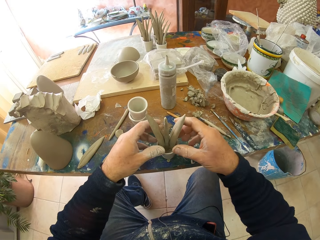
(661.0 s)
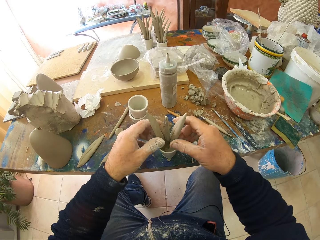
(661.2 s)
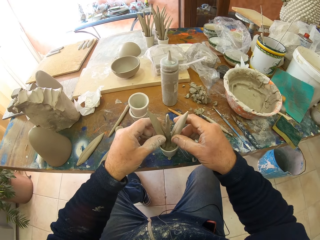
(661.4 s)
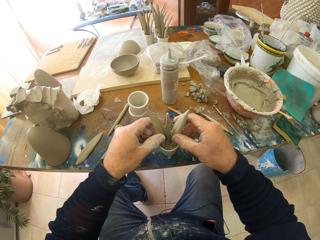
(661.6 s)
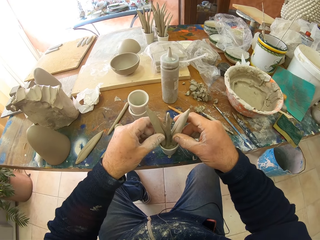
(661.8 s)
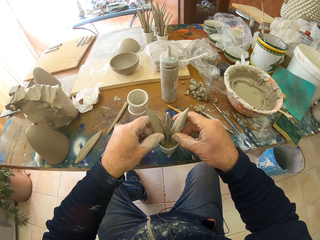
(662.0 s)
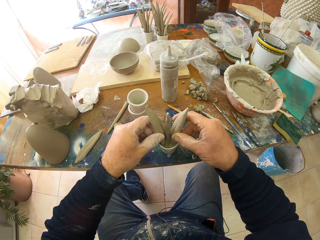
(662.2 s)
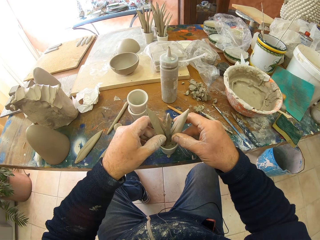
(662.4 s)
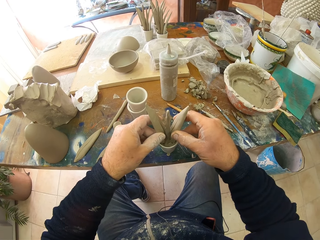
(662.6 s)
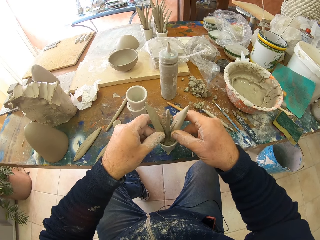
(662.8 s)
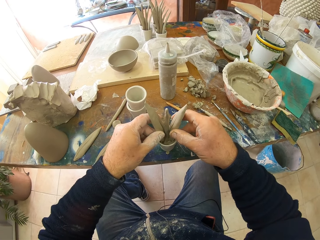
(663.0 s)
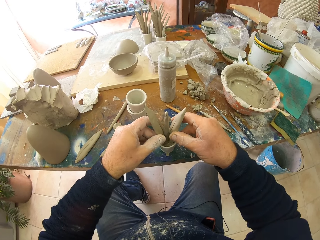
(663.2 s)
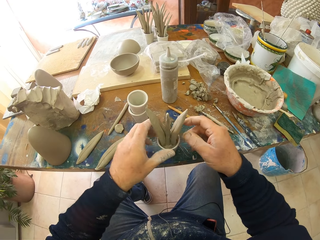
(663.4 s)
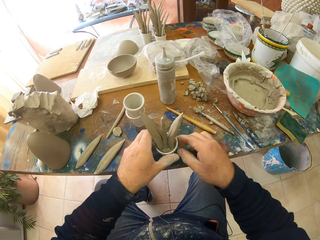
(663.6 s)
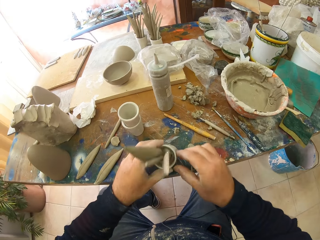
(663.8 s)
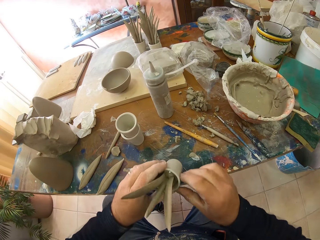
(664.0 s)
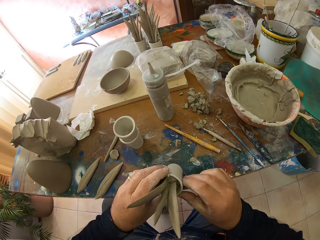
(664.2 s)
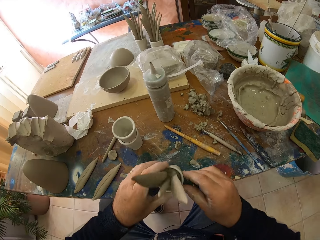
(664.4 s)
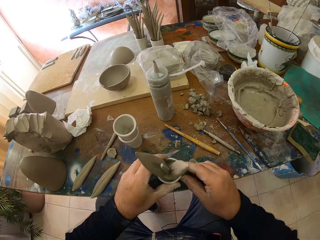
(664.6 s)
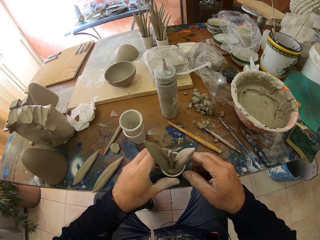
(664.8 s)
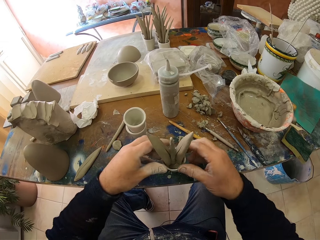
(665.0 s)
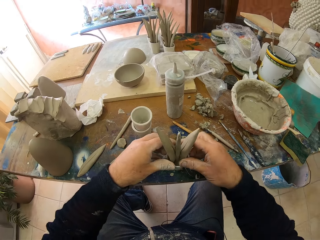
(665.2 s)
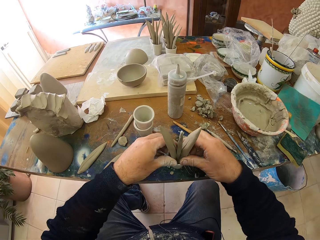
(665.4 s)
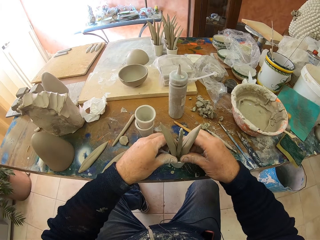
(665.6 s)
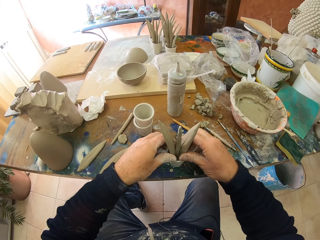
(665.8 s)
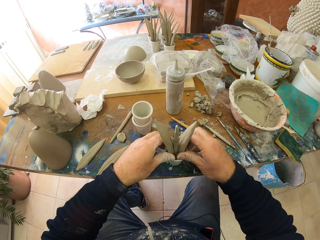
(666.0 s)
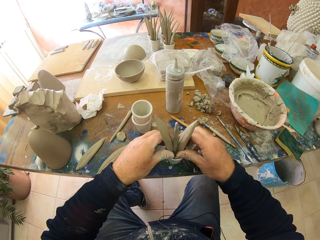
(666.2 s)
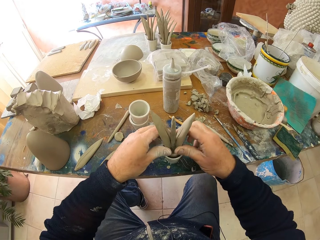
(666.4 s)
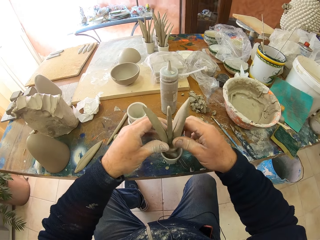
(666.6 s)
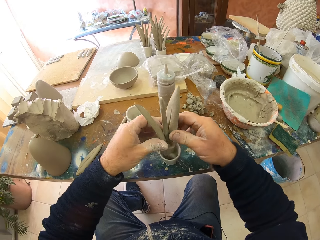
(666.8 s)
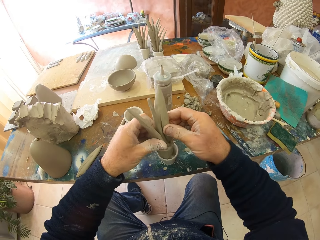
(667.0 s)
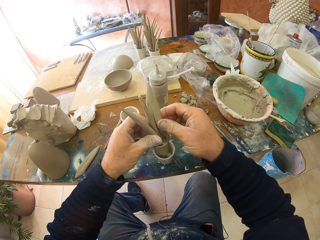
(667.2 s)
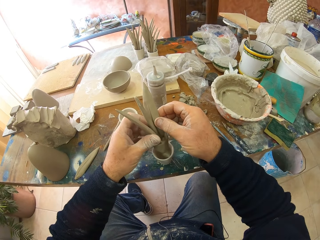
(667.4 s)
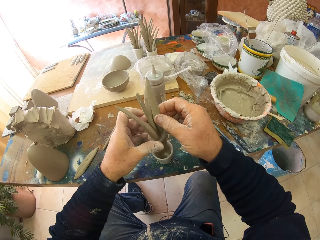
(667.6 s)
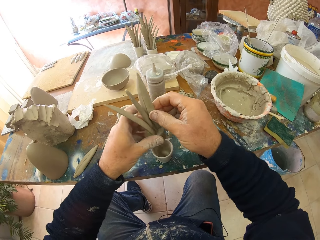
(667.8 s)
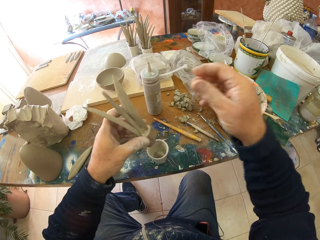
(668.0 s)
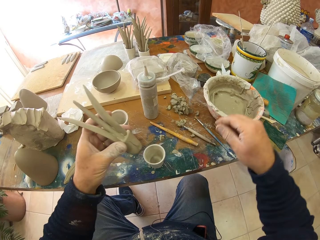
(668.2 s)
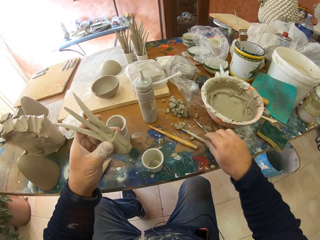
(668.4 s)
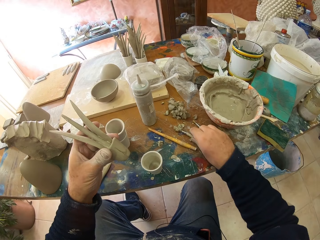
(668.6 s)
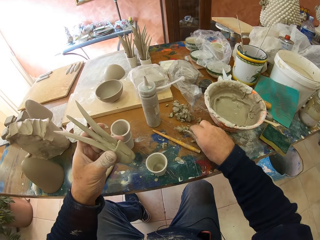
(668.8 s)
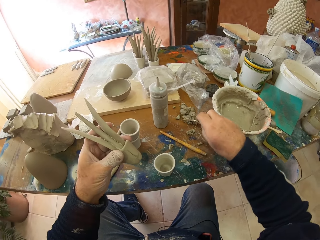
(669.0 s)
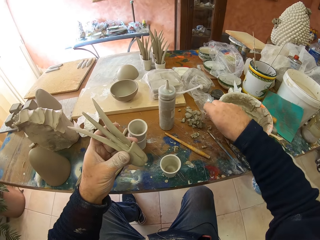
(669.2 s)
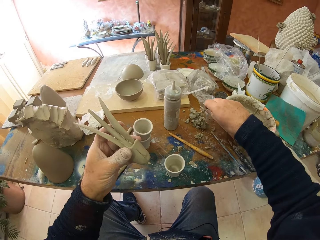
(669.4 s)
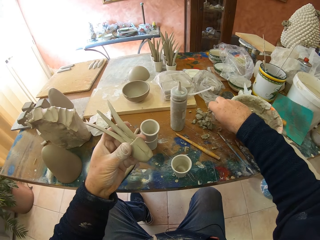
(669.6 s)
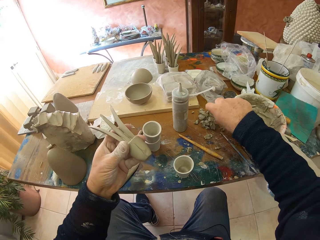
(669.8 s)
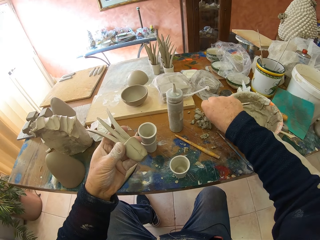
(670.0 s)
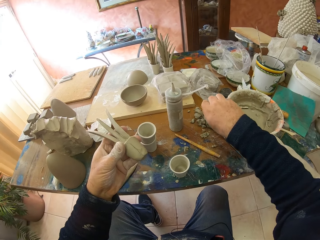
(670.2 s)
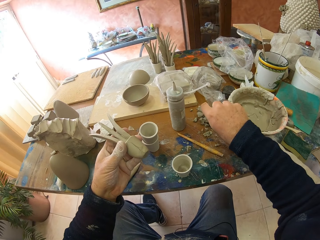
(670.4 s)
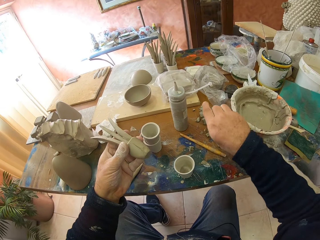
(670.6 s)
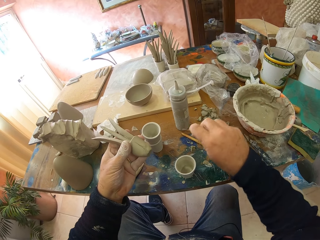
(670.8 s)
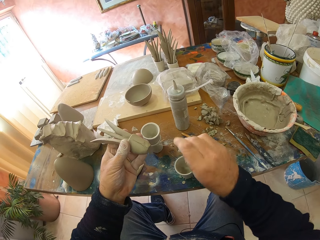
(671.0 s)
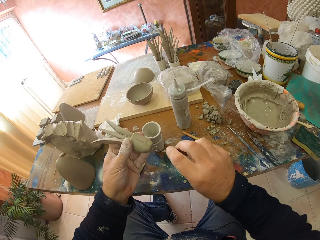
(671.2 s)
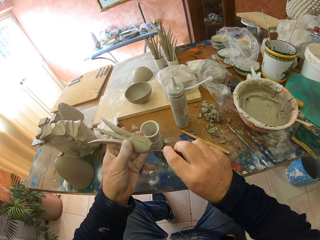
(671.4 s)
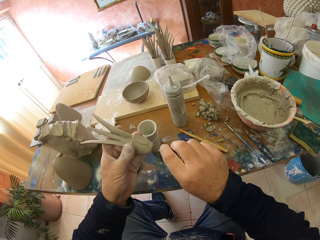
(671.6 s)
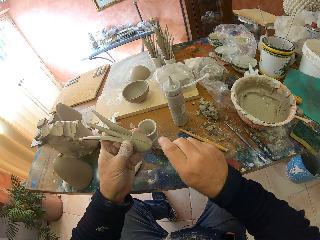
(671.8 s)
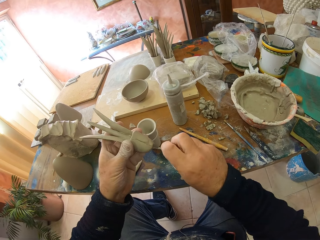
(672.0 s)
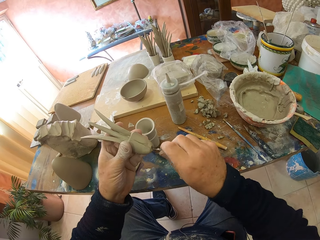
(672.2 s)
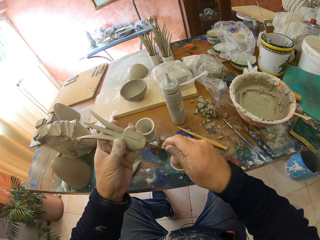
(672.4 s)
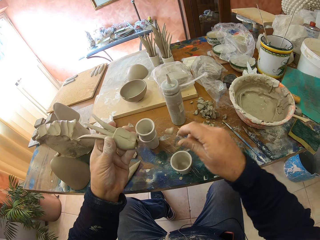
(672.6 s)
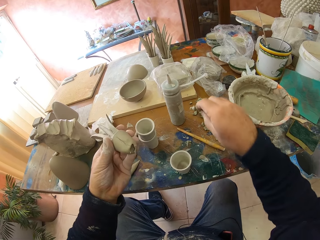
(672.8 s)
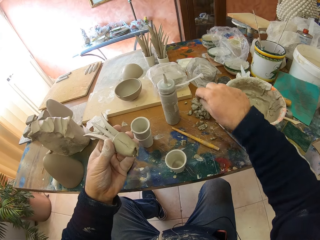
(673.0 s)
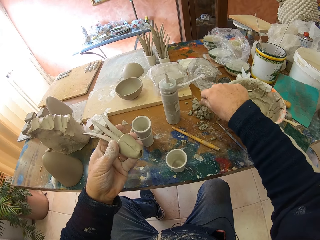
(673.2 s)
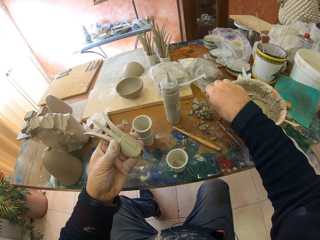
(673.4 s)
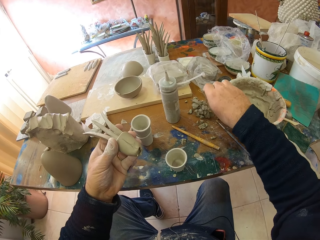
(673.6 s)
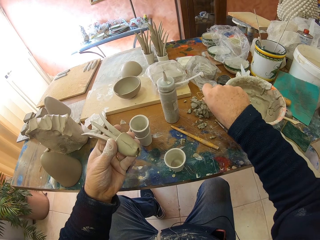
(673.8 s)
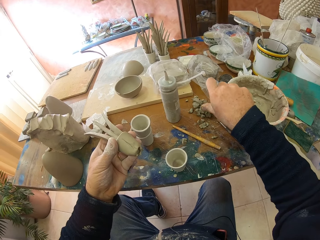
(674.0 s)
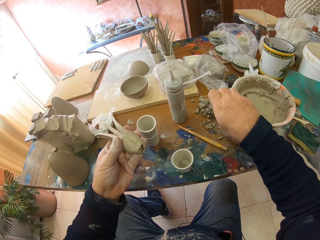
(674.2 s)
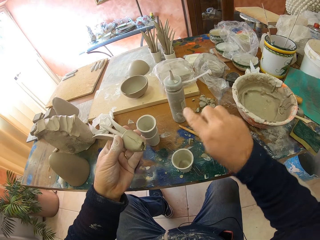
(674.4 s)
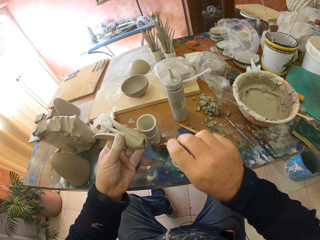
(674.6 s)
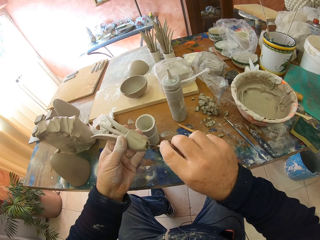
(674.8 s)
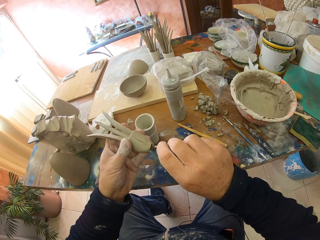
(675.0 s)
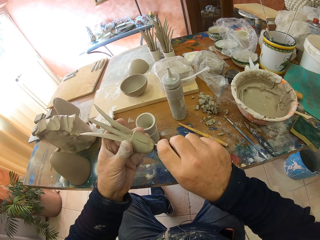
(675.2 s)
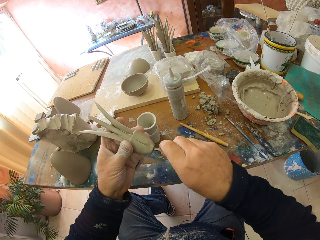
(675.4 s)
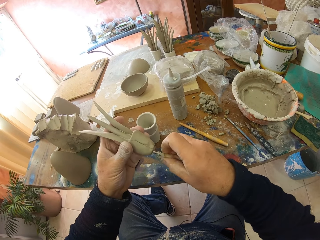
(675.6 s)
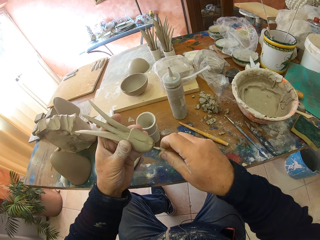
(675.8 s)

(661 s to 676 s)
The camera wearer removes the molding clay from the container. They pick up a sculpting tool. They make a hole on the molding clay.

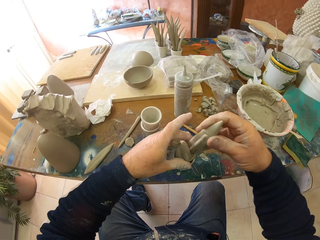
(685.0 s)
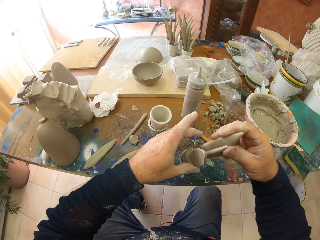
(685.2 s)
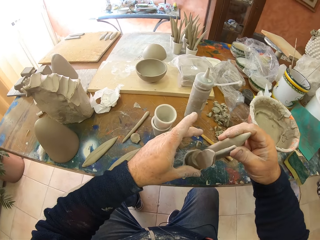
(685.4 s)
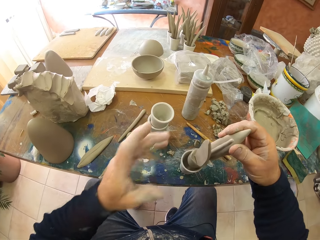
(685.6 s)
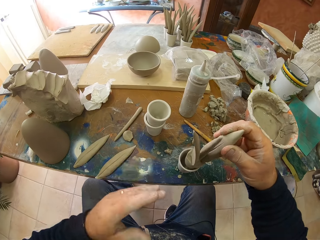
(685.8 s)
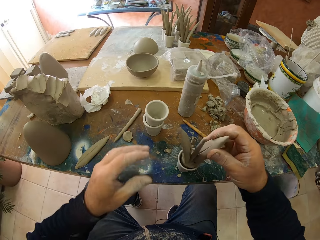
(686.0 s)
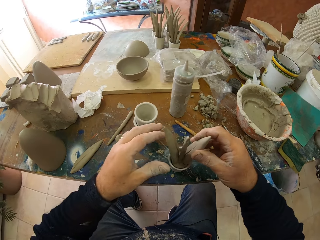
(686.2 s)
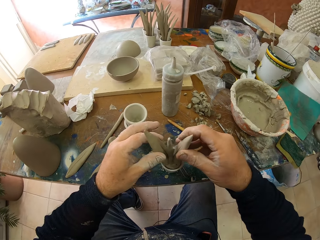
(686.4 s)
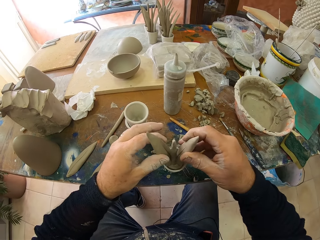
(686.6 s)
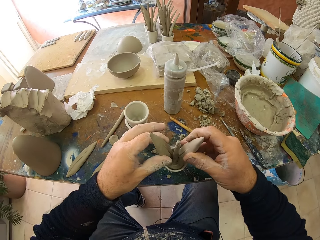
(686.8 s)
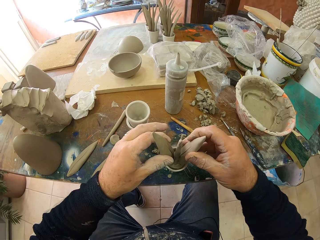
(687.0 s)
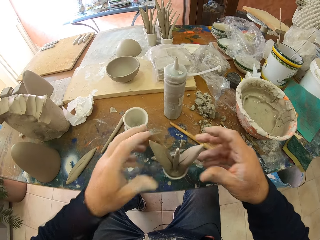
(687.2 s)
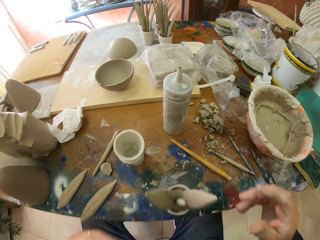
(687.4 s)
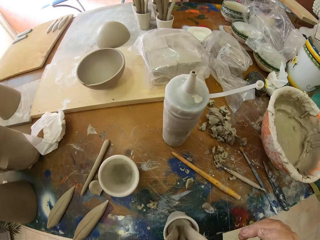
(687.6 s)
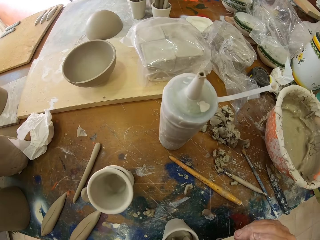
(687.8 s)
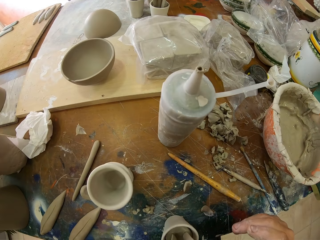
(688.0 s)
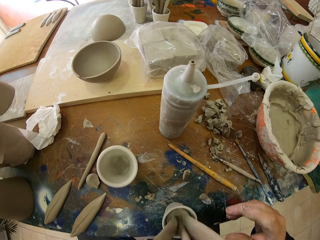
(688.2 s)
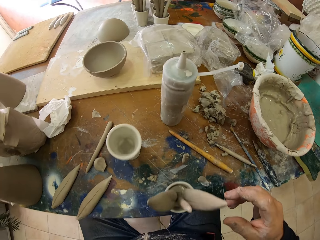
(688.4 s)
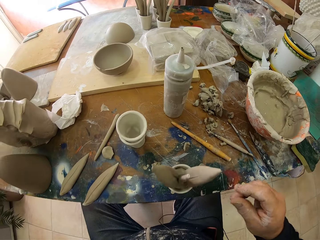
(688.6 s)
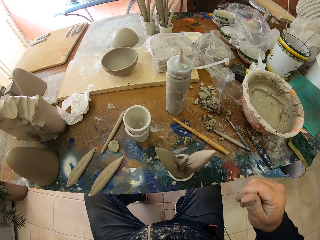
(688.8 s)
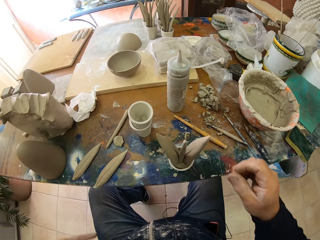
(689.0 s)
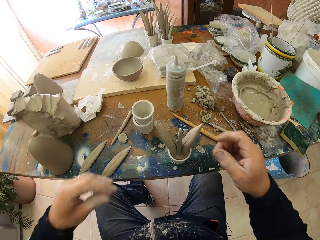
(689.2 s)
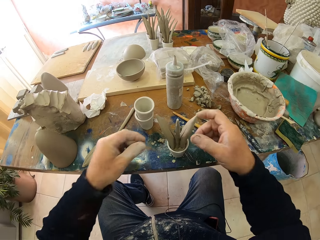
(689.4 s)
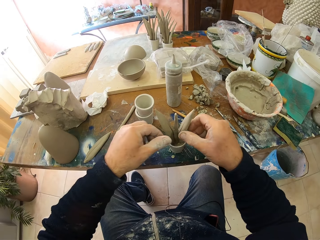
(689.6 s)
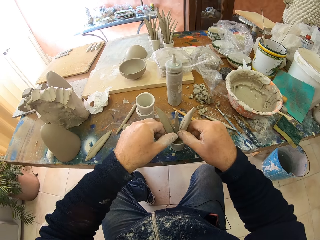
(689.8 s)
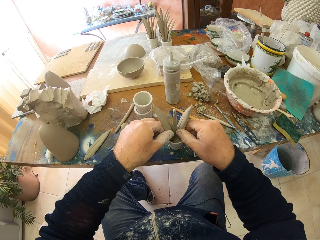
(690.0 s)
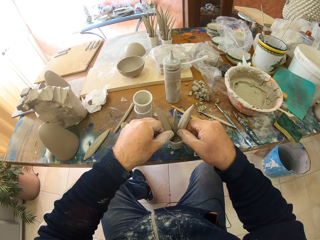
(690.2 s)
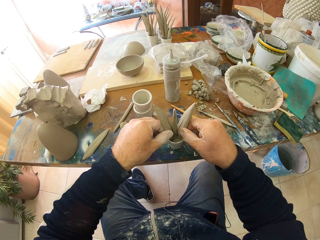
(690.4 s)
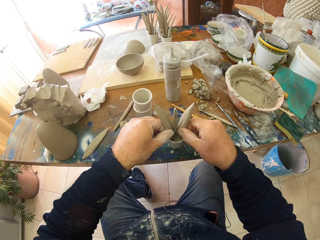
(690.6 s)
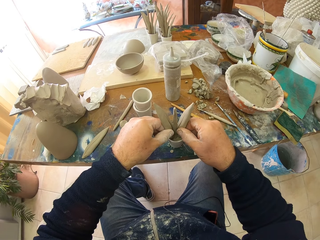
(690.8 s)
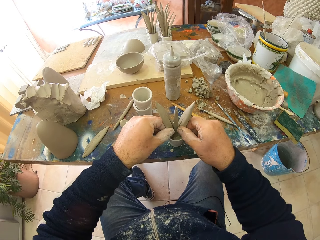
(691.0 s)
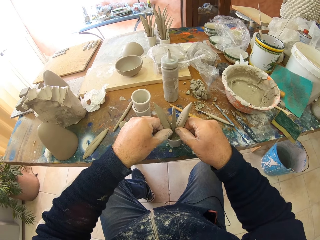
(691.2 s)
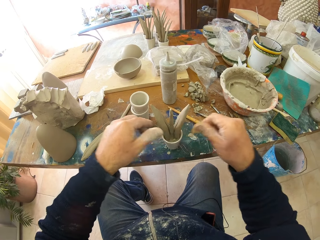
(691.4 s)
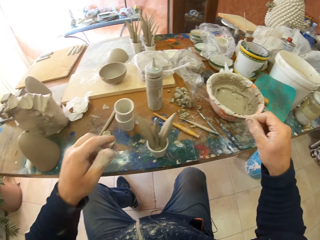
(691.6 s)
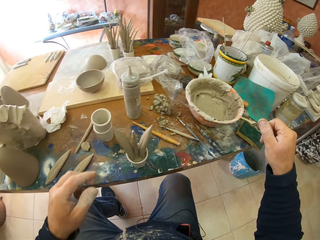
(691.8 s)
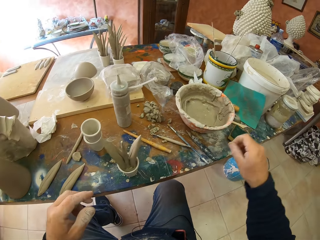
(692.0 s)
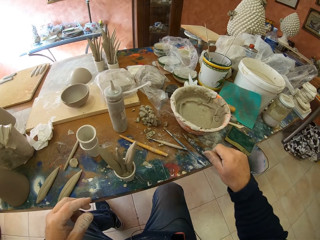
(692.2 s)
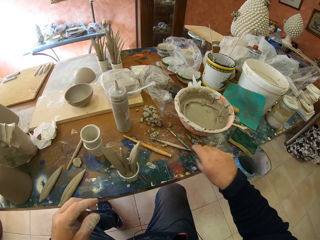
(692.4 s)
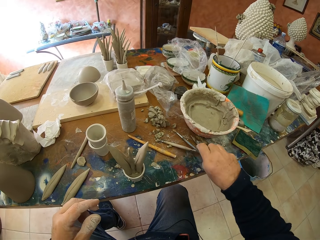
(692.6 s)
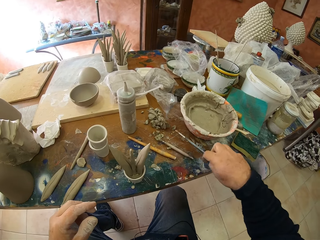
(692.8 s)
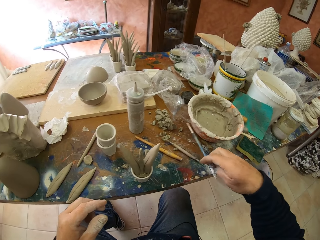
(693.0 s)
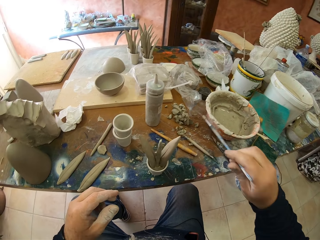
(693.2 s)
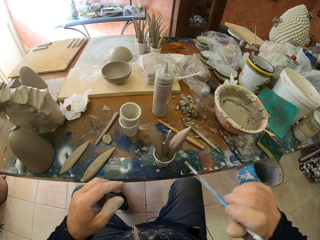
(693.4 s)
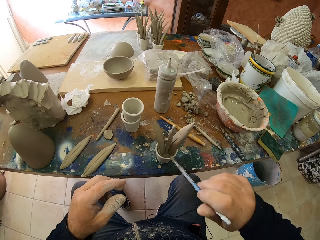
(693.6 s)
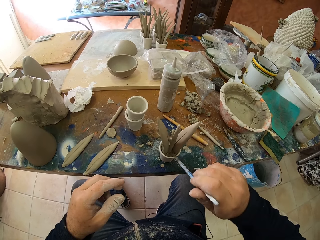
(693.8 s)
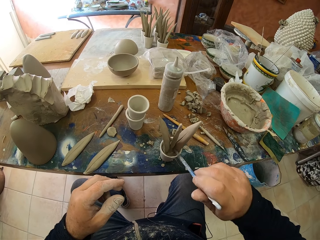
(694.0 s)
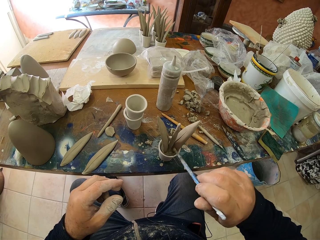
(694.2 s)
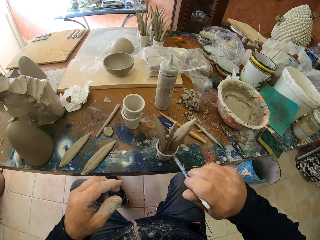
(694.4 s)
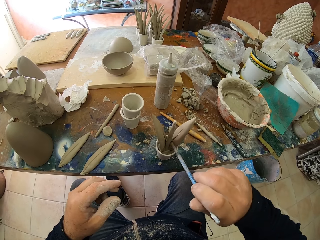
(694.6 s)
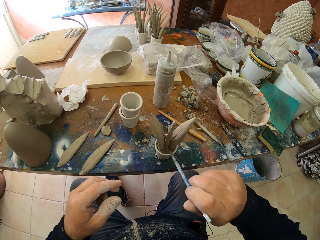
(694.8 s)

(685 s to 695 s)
The camera wearer puts the sculpting tool on the table. They put the molding clay in the container. They pick up a brush.
